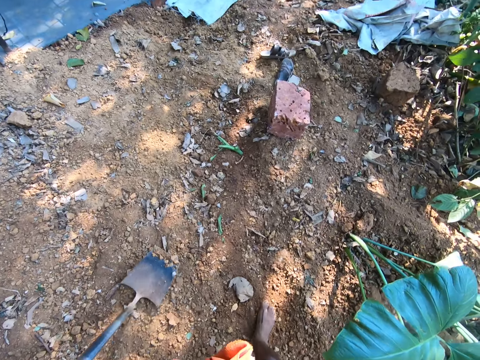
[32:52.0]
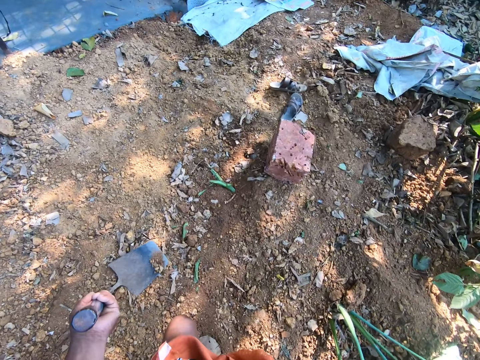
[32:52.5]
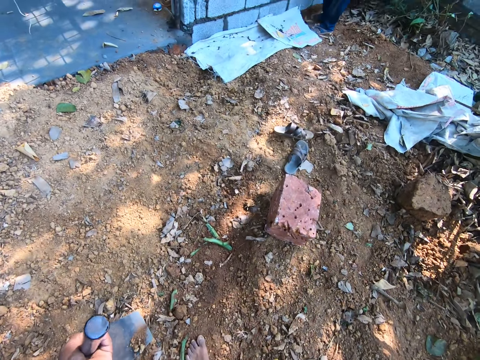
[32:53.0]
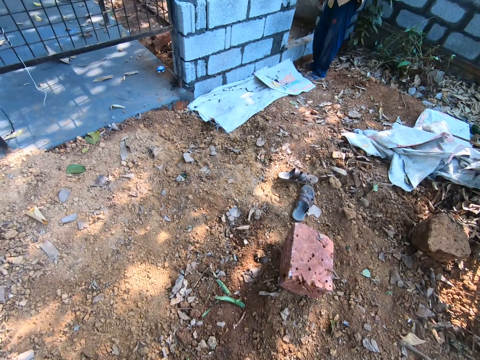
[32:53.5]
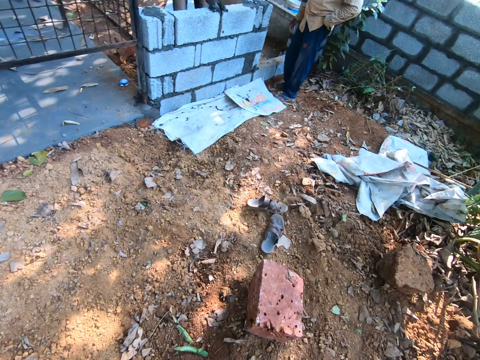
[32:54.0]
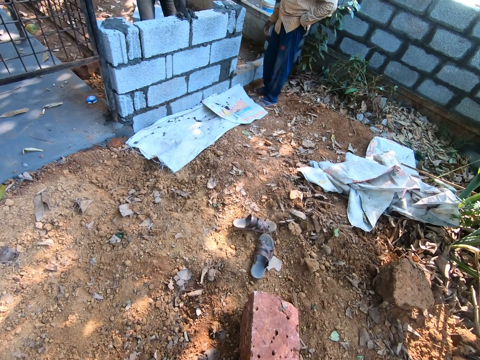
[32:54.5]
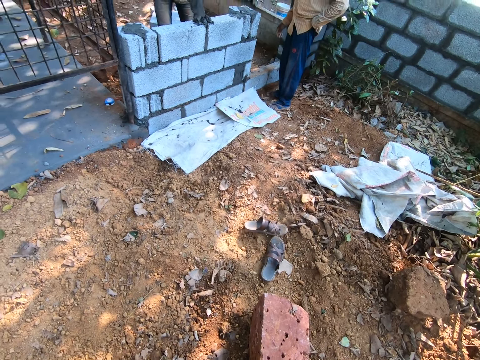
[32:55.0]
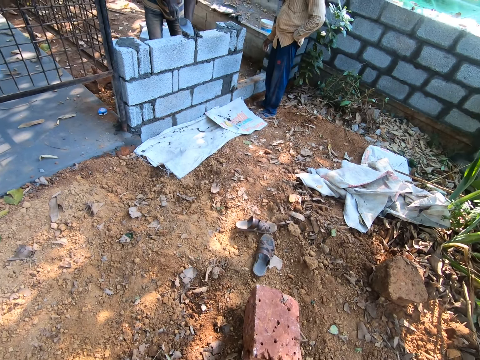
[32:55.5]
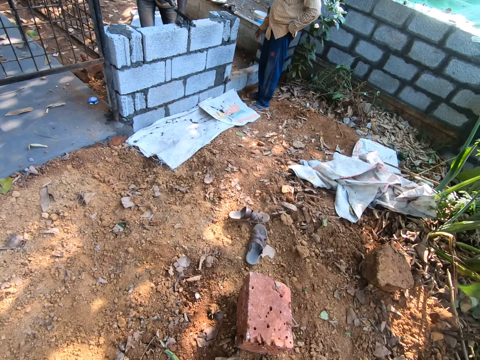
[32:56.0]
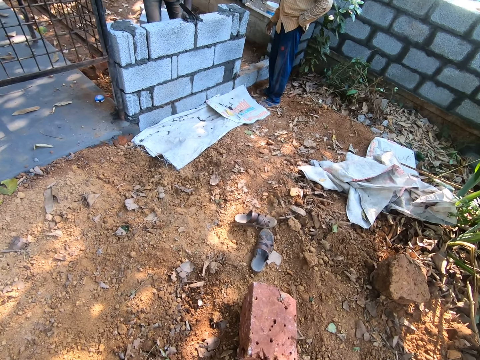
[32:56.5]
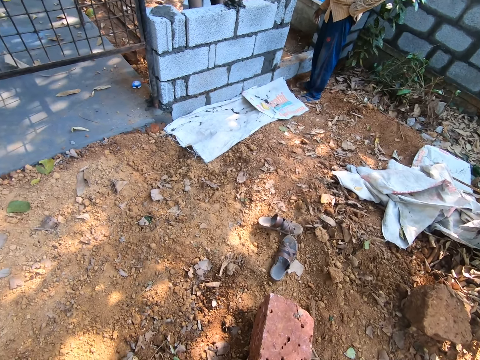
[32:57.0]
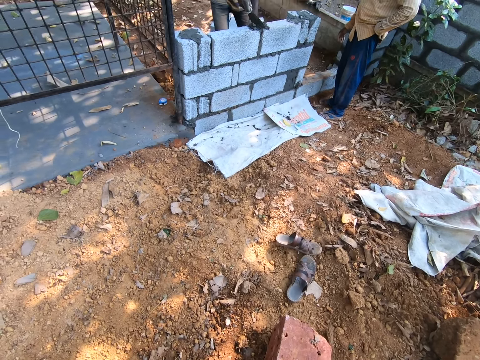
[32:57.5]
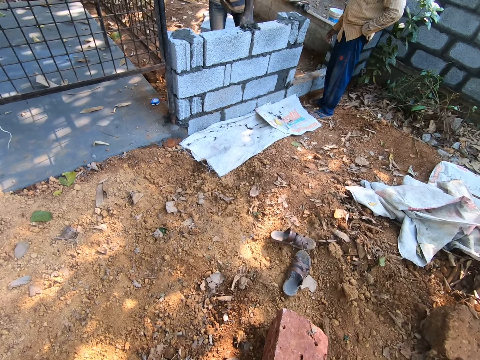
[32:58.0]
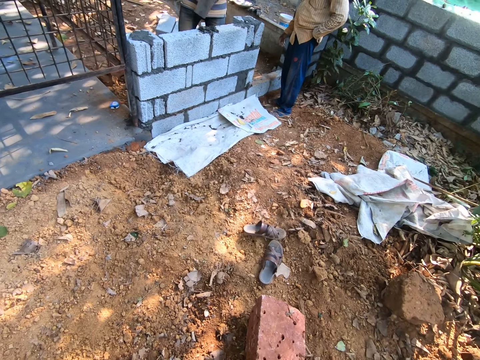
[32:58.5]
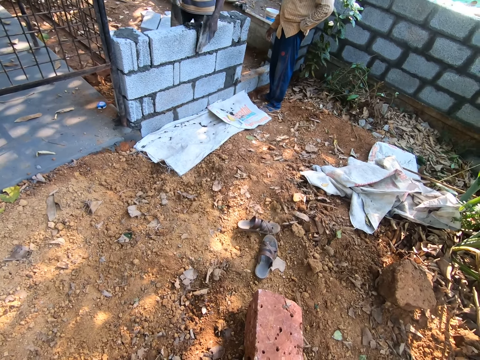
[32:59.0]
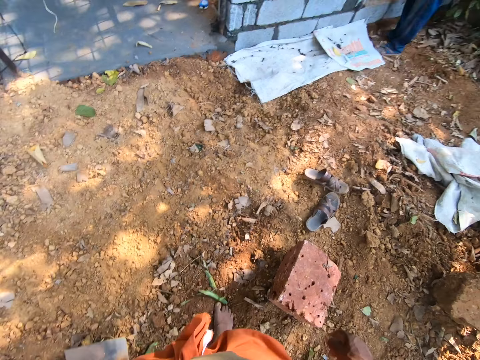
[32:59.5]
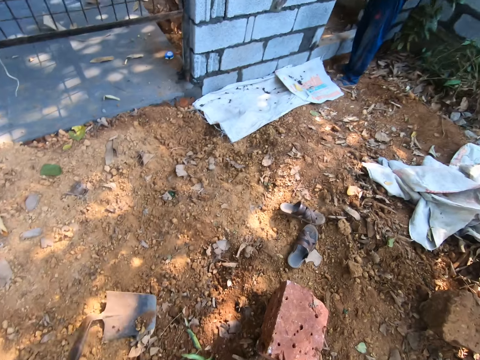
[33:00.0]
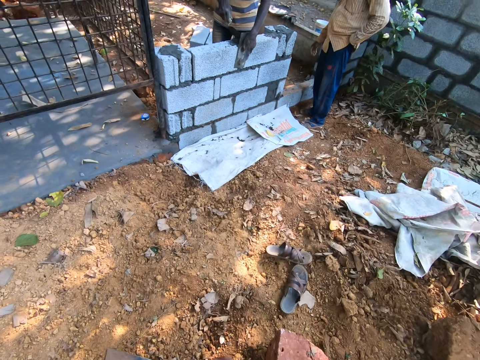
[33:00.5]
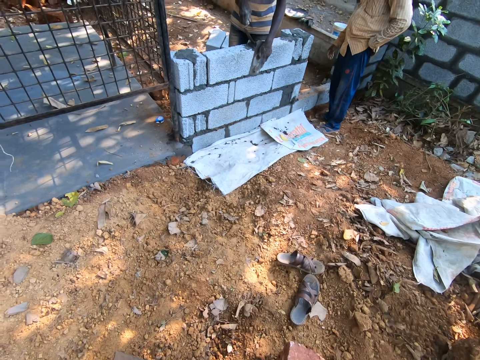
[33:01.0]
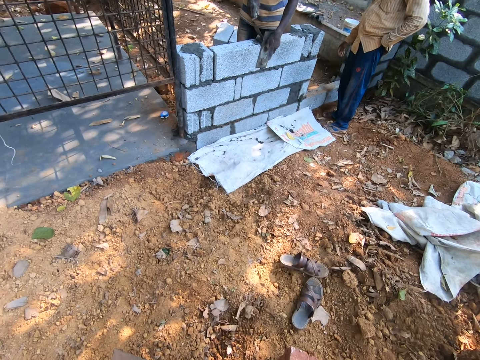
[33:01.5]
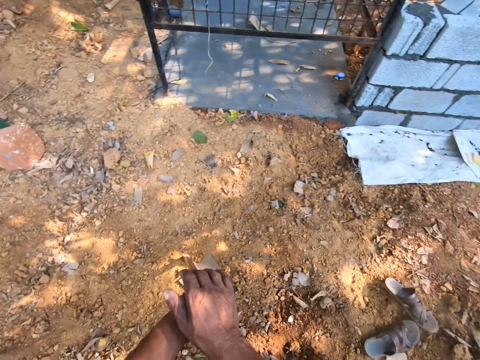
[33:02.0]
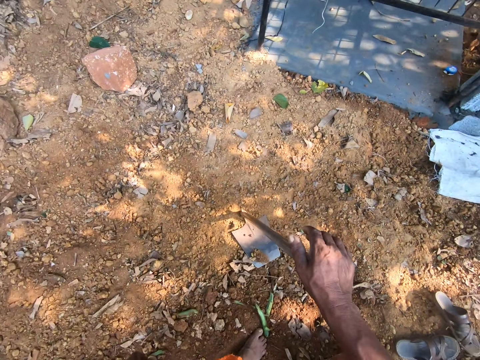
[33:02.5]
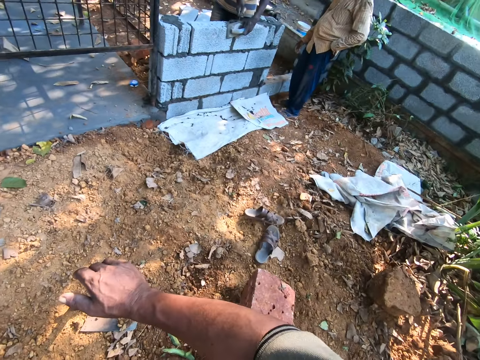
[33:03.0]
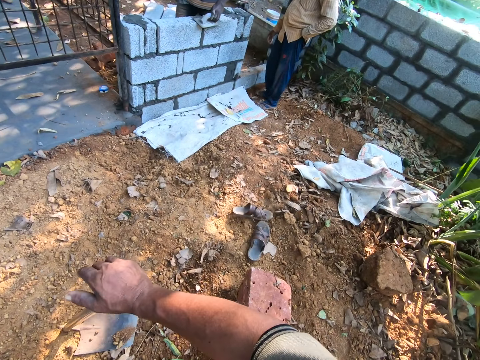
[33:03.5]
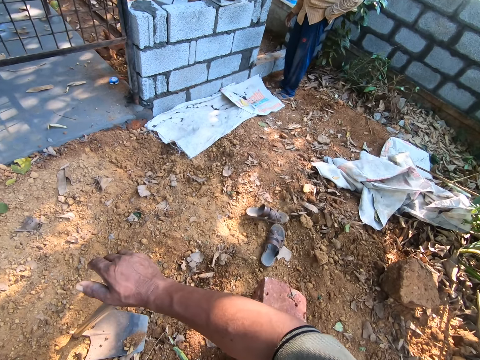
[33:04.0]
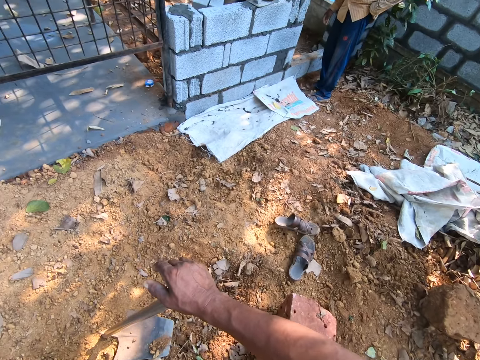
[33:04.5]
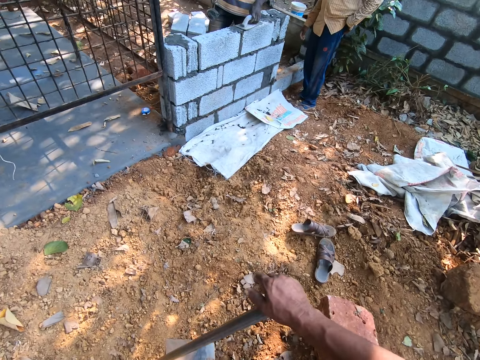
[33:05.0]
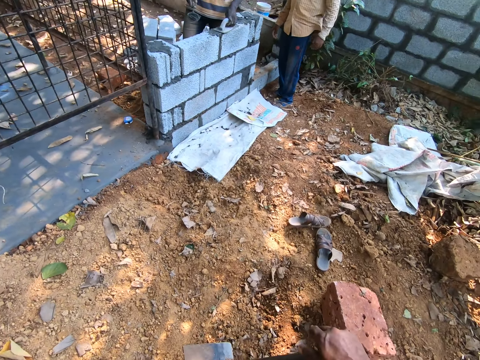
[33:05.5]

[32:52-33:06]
The camera wearer places the hoe on the ground with his left hand. A man puts cement on the brick wall with a trowel with his right hand and places a metal board with his left hand on the brick wall on the ground. The camera wearer converses with the man and another man. The first man places the metal board with his left hand on the wall of bricks on the ground. The camera wearer places the hoe on the ground with his left hand. He places his right hand on the hoe on the ground. He holds the hoe on the ground in both hands. He looks around. He drops his hand. He holds the hoe on the ground with his right hand. He looks around.

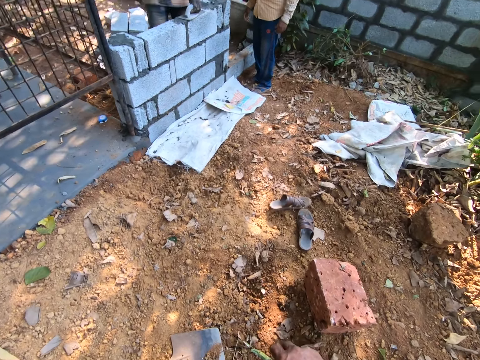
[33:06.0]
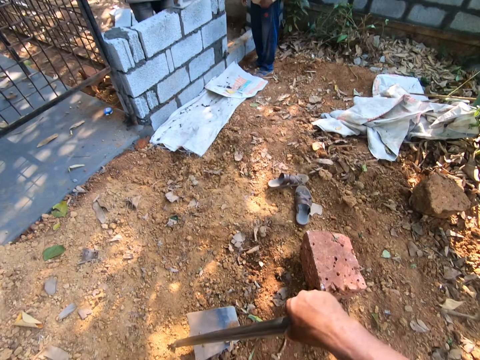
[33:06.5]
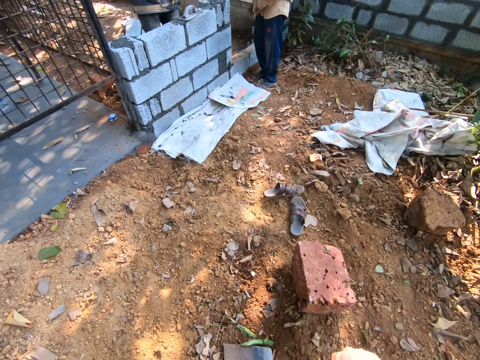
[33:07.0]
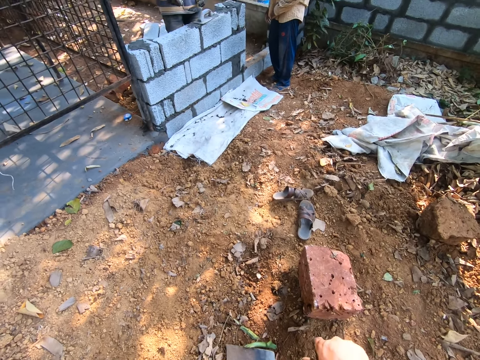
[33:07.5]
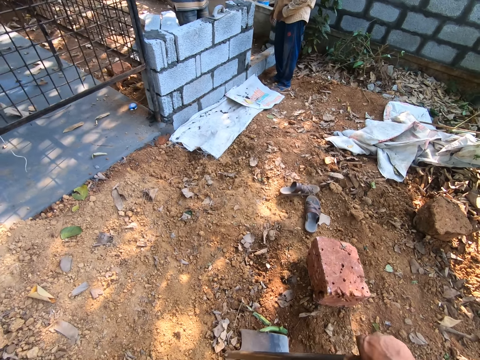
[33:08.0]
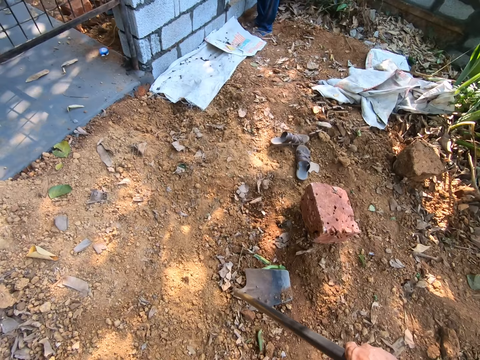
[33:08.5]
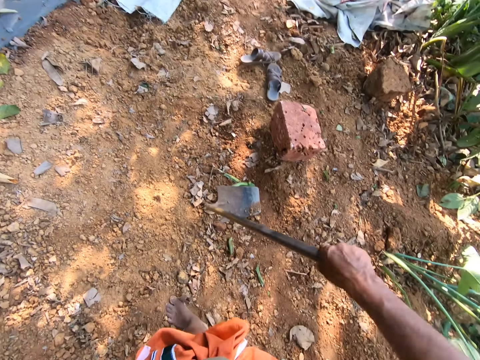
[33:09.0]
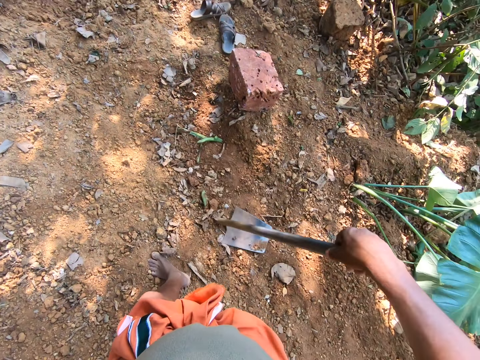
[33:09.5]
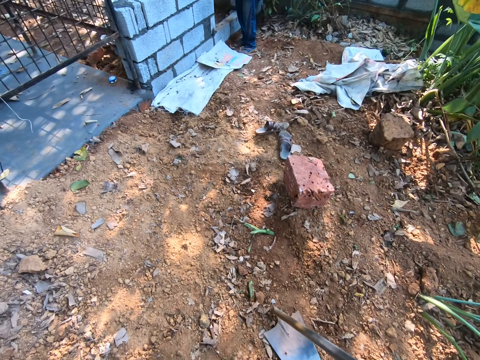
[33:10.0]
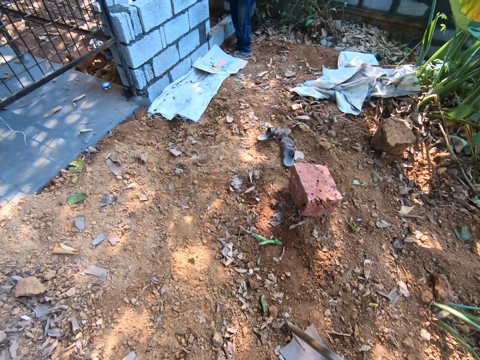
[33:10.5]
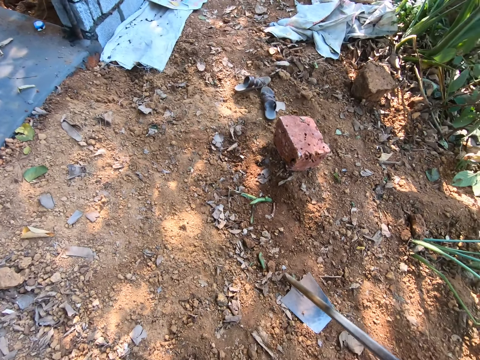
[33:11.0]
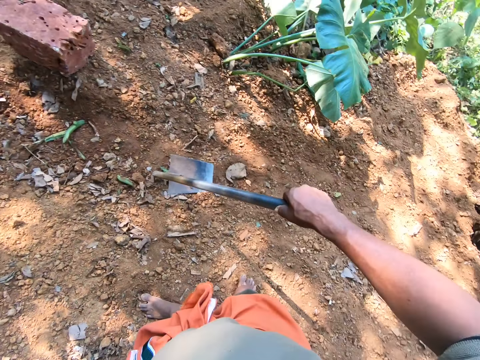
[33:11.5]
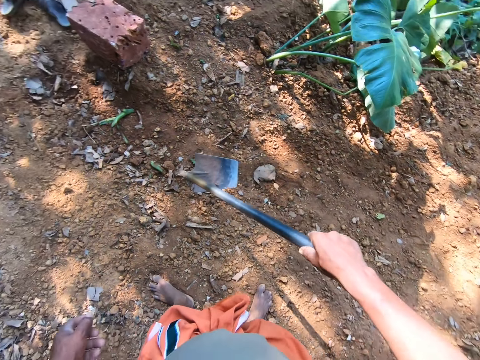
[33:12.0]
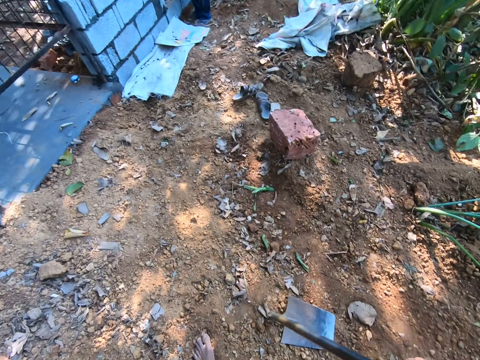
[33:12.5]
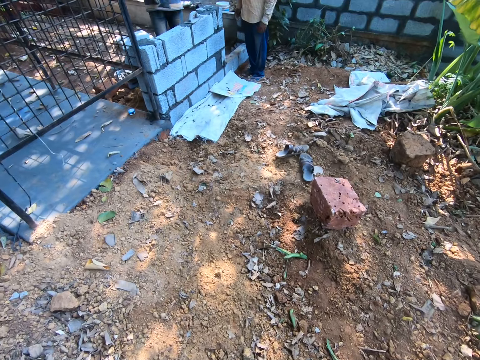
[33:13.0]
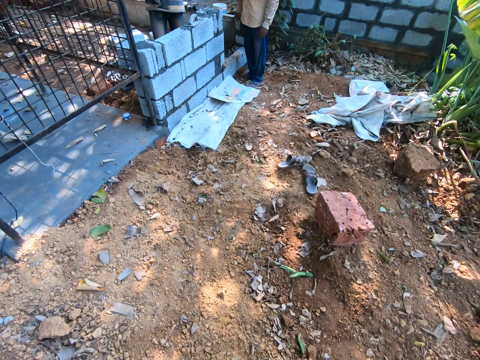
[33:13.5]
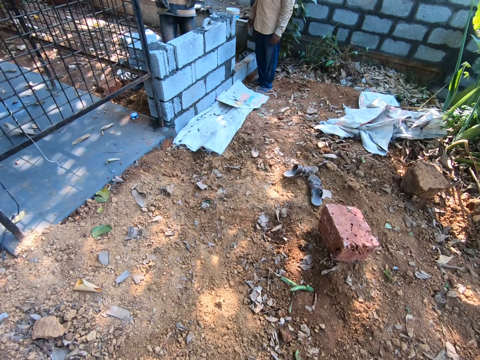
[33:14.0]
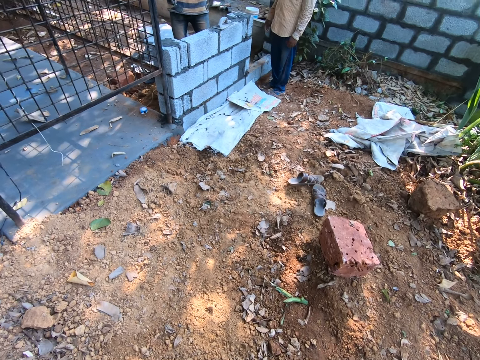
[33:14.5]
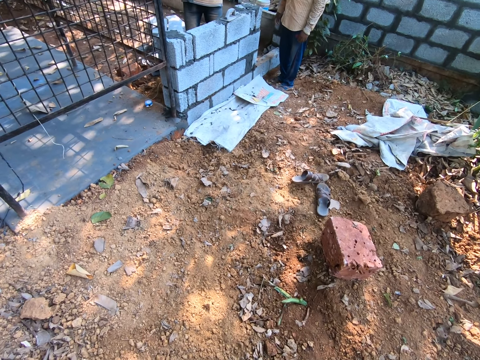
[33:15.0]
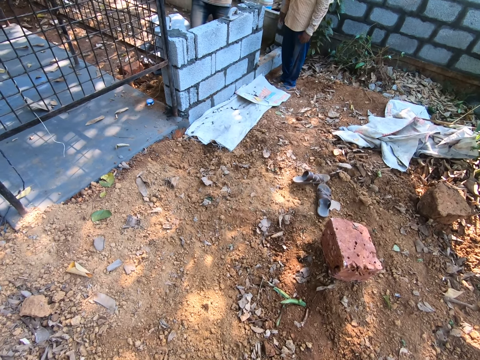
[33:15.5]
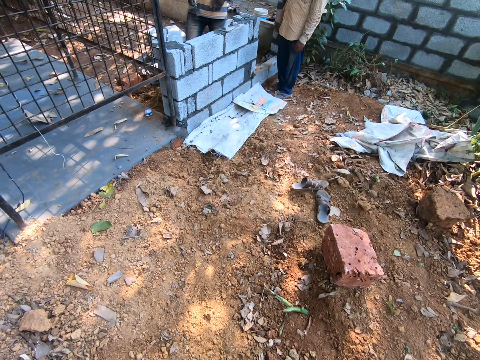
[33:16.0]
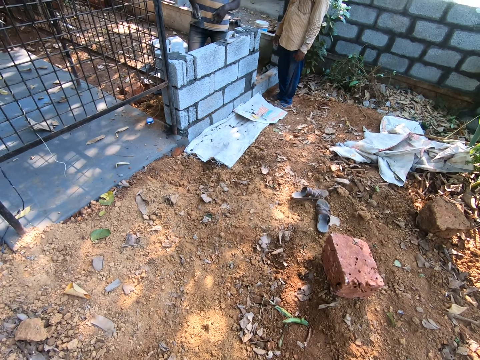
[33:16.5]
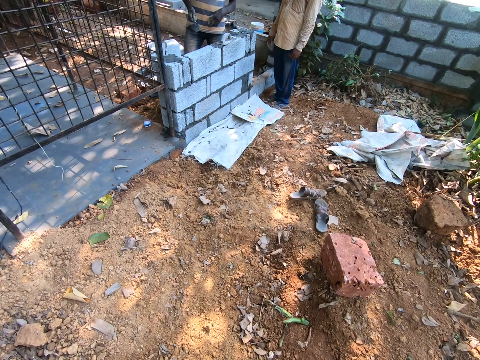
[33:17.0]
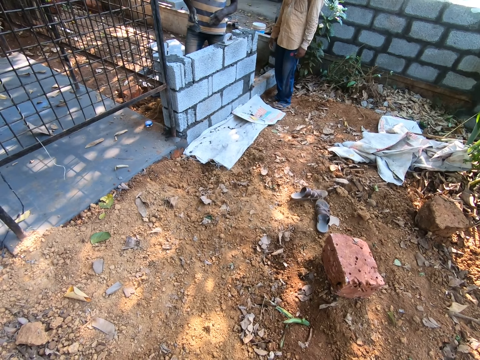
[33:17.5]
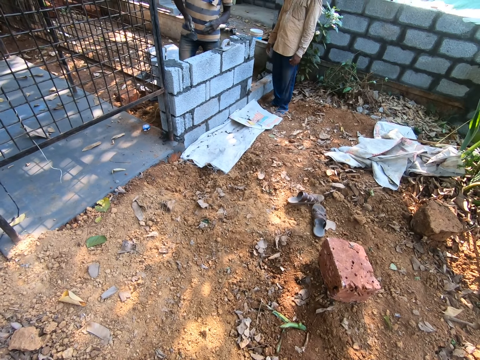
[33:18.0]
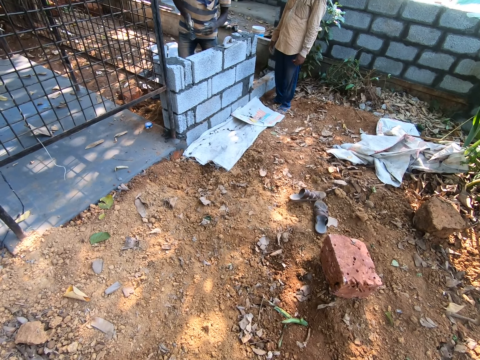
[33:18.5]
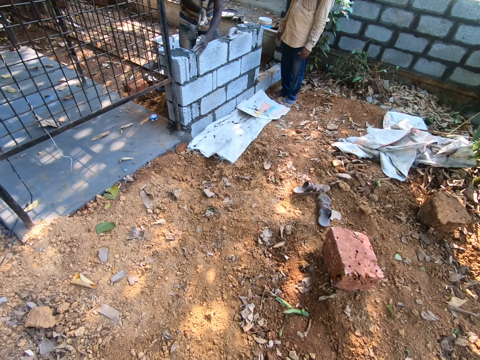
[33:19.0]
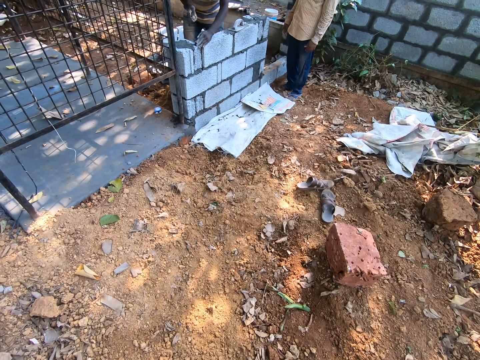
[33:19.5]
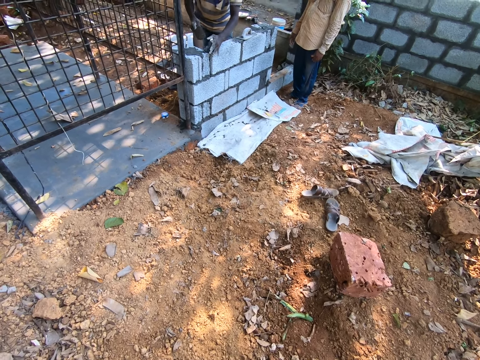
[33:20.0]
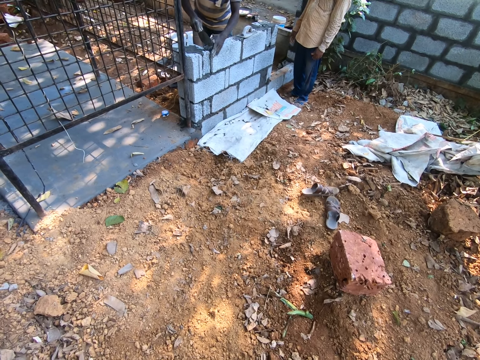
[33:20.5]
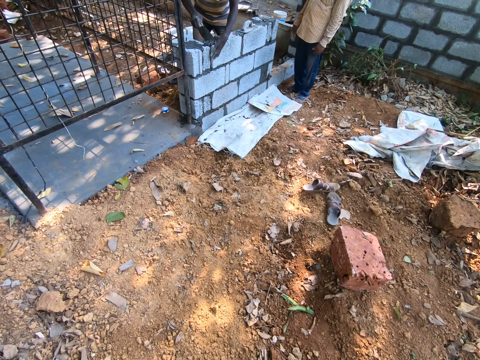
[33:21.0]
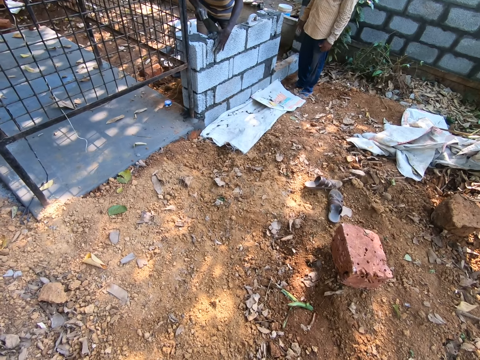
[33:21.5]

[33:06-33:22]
The camera wearer lifts the hoe from the ground with his right hand. He places the hoe on the ground with his right hand. He looks on the ground. He lifts the hoe from the ground with his right hand. He places the hoe on the ground with his right hand. He moves the hoe on the ground with his right hand. A man holds the trowel with his right hand. The camera wearer walks and talks. The man places his left hand on the brick wall on the ground. The man pours cement on the brick wall with the trowel with his right hand. The man builds. The man hits the cement on the brick wall with the trowel with his right hand.
